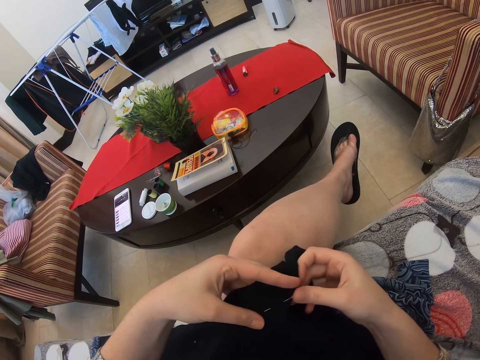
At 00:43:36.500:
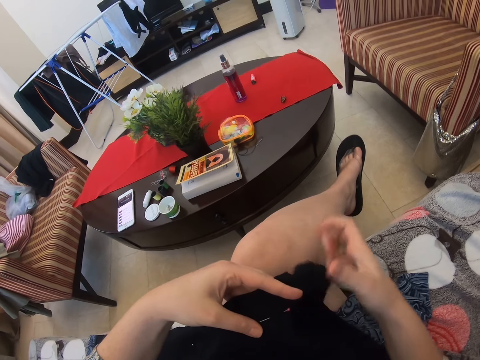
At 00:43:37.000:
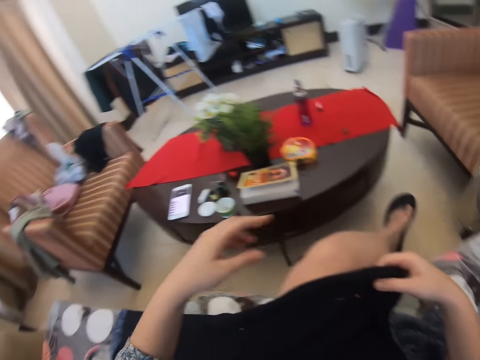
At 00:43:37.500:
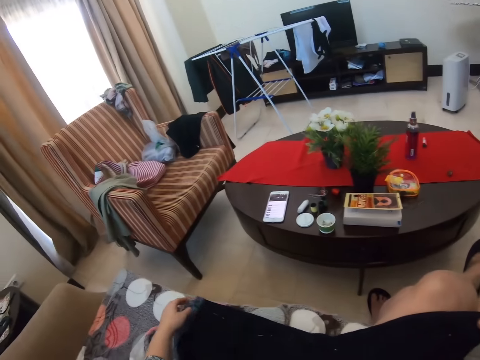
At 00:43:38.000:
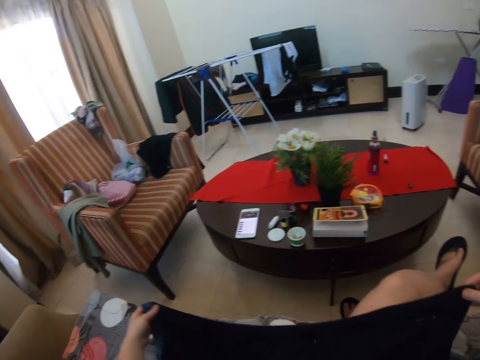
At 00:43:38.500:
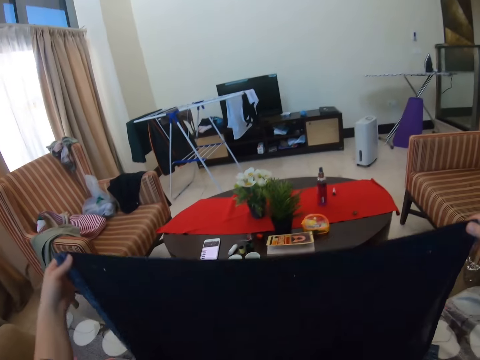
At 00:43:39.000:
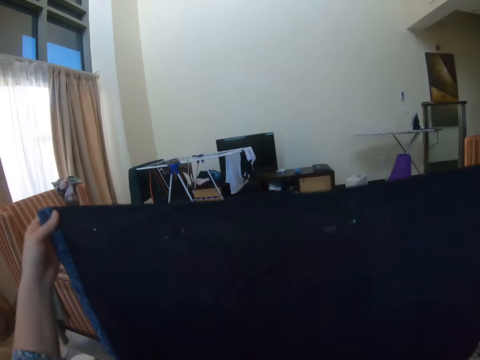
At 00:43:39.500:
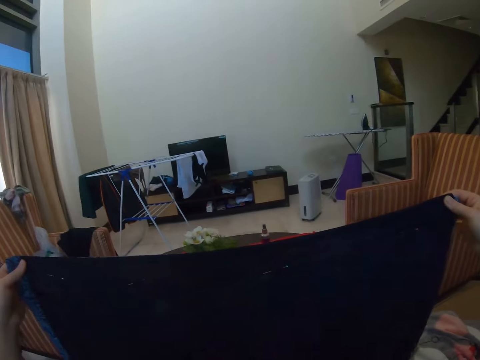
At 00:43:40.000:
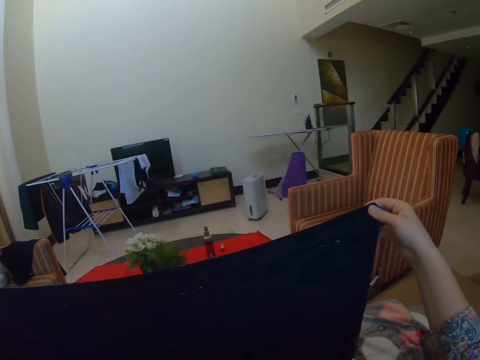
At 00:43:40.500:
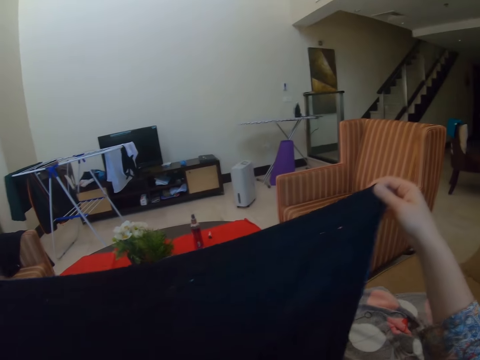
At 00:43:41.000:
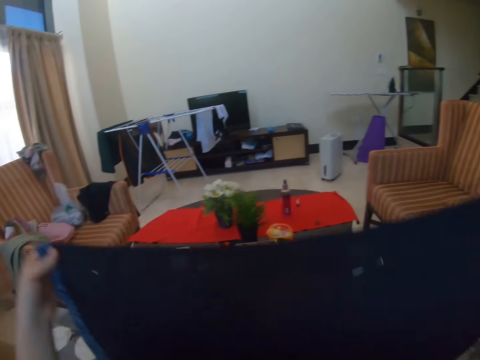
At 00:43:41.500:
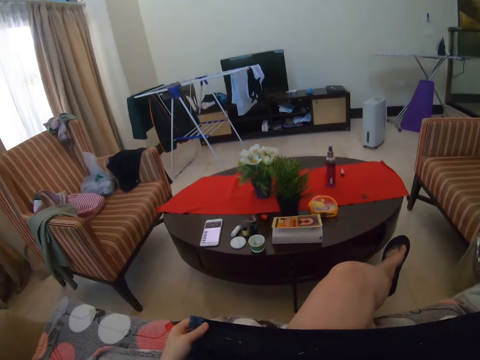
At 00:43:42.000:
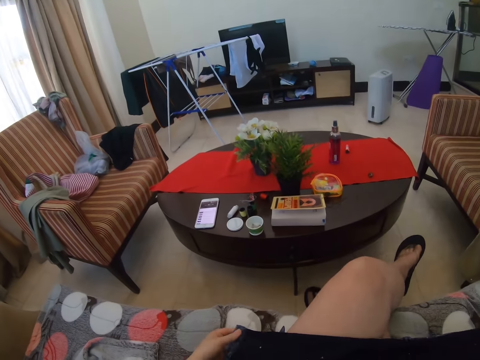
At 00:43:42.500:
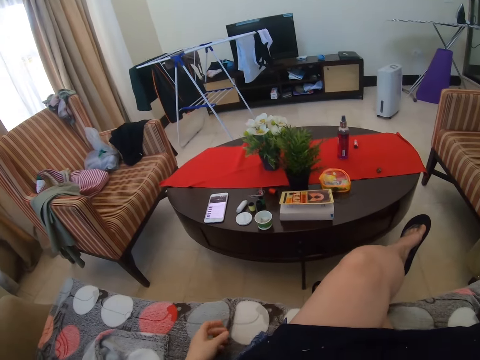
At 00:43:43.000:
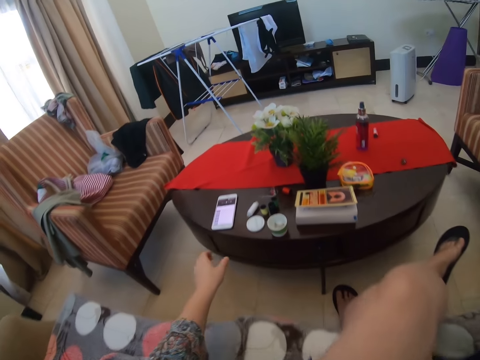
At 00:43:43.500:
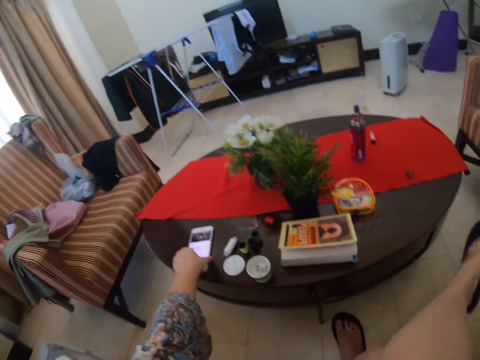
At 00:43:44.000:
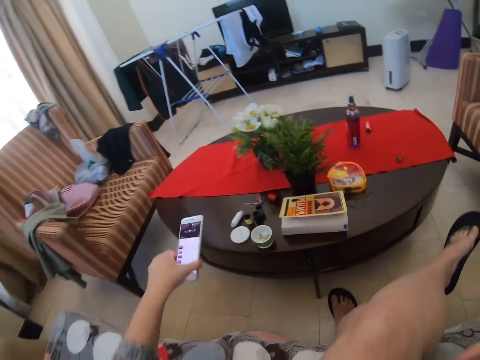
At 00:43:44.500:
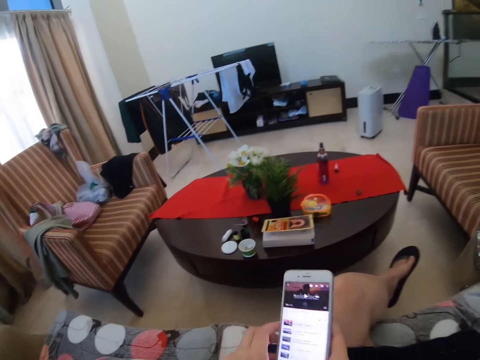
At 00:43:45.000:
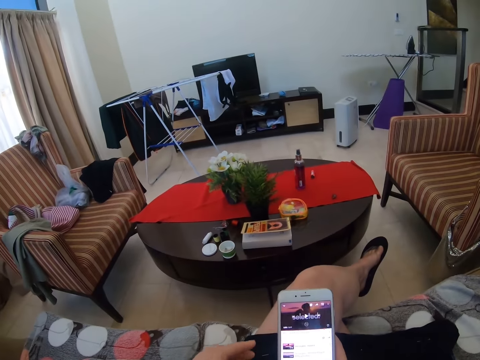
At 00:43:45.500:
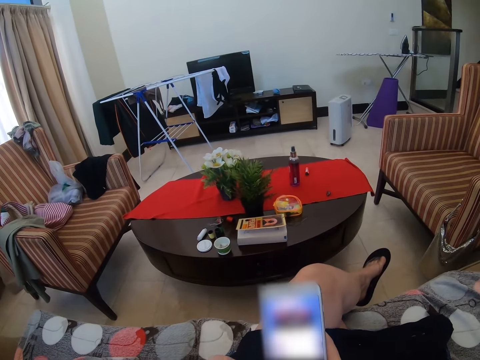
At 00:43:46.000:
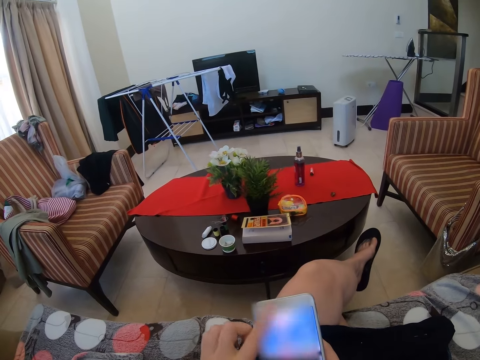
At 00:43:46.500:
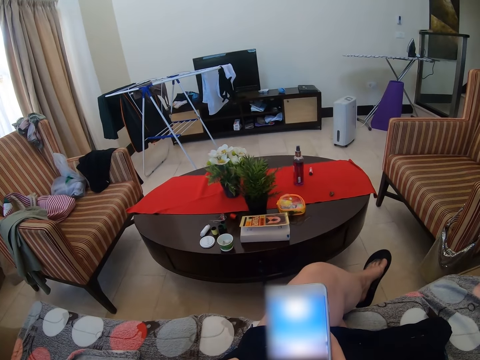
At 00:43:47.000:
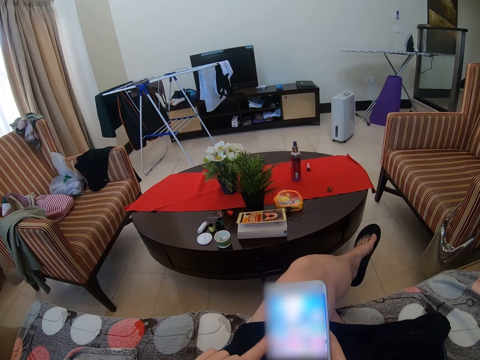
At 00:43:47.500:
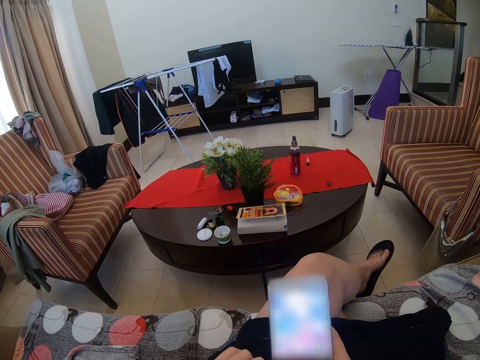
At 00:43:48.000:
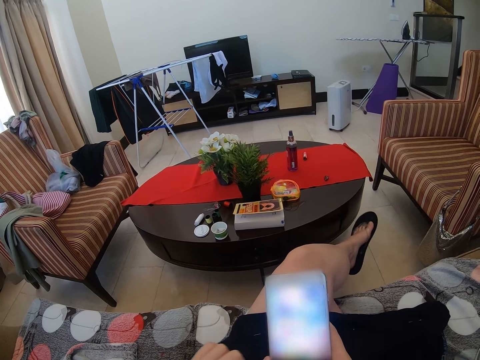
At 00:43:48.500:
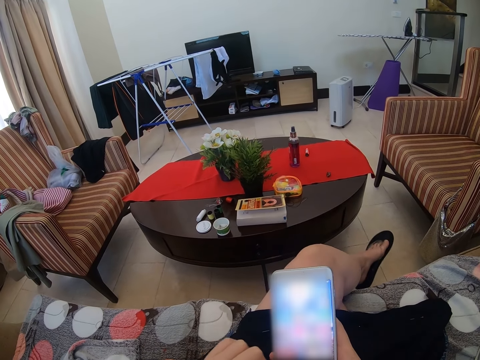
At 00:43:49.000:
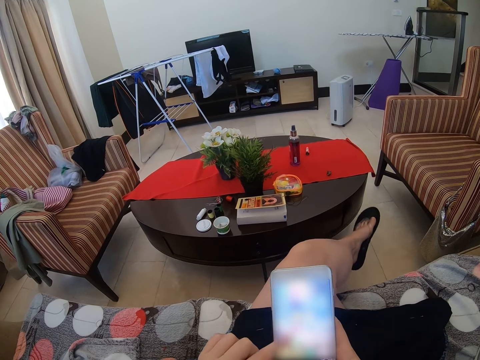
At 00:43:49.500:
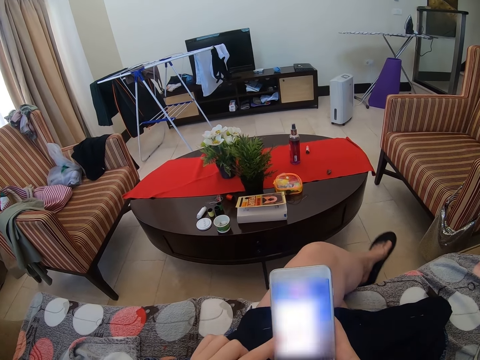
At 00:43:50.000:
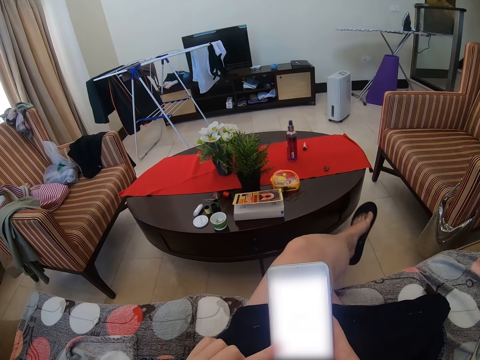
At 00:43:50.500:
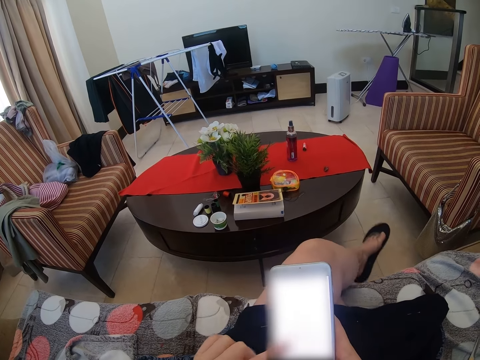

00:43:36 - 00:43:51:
The camera wearer fixes the pin on the cloth. She holds the fabric. She lifts the cloth. She places the cloth on her lap. She picks up the phone. She scrolls the phone.

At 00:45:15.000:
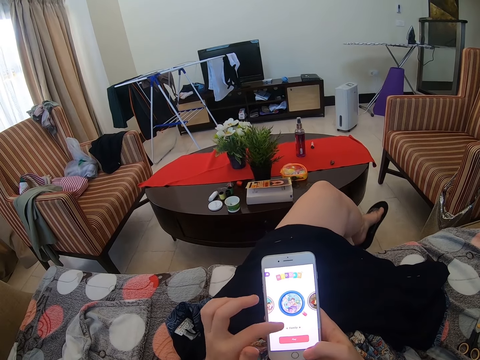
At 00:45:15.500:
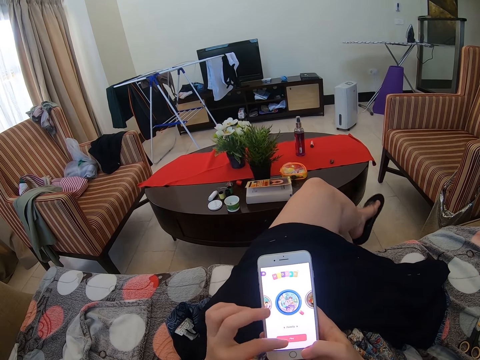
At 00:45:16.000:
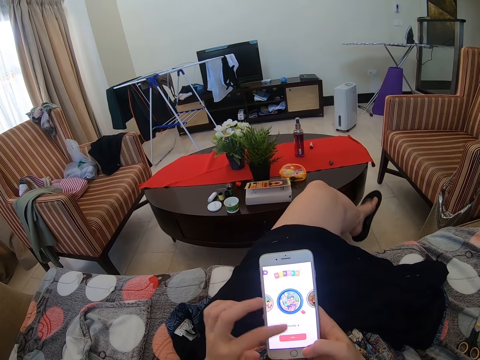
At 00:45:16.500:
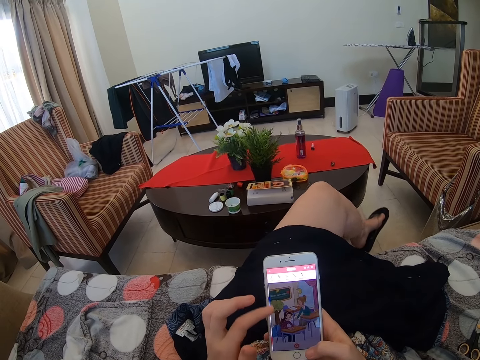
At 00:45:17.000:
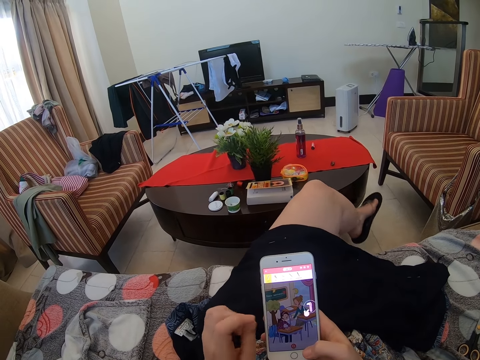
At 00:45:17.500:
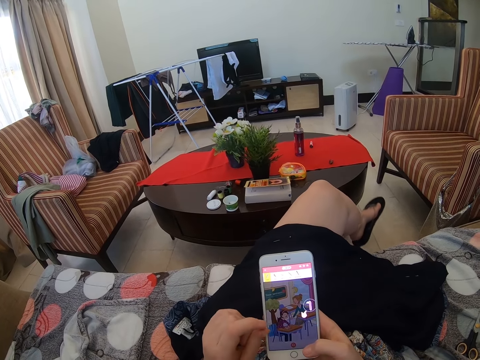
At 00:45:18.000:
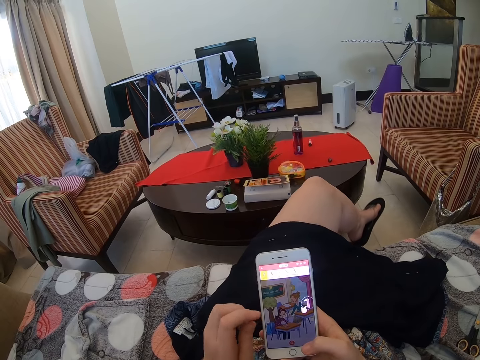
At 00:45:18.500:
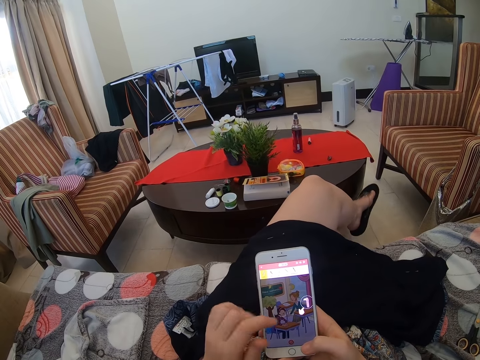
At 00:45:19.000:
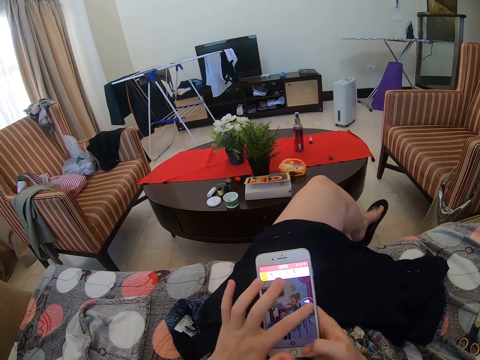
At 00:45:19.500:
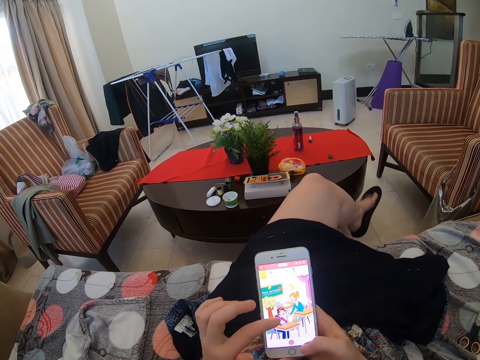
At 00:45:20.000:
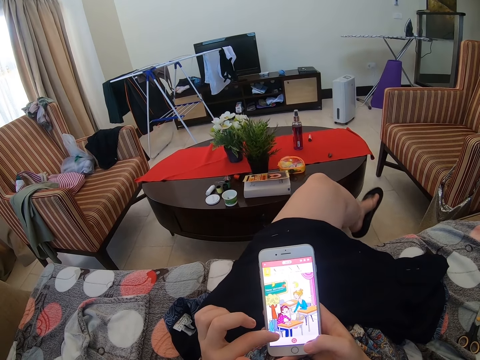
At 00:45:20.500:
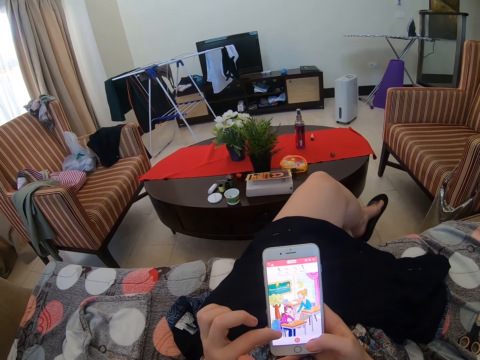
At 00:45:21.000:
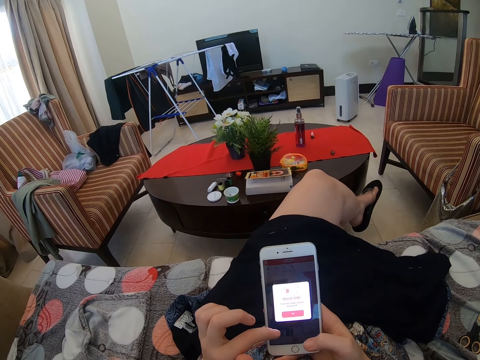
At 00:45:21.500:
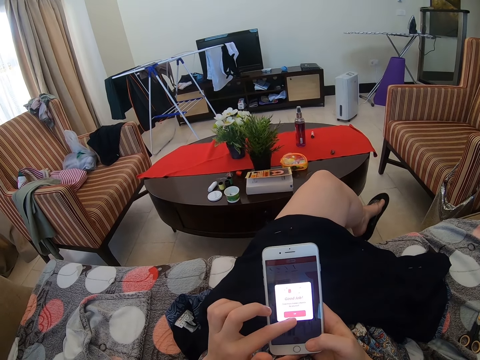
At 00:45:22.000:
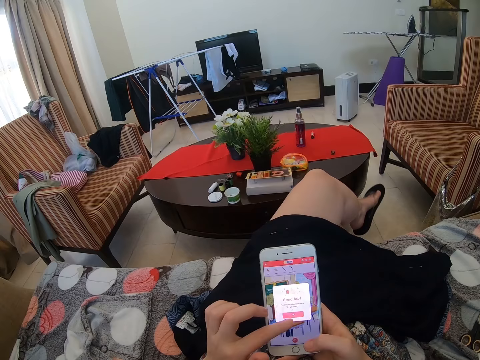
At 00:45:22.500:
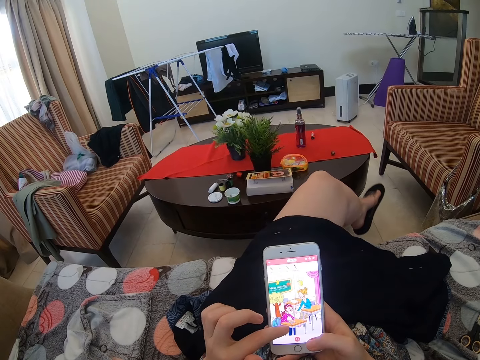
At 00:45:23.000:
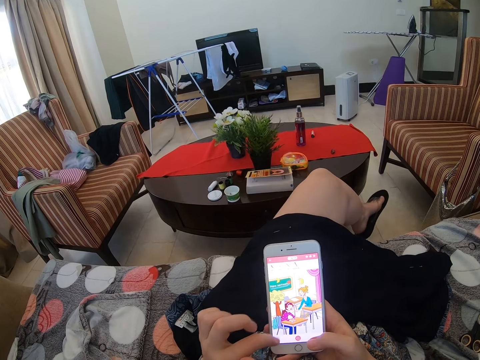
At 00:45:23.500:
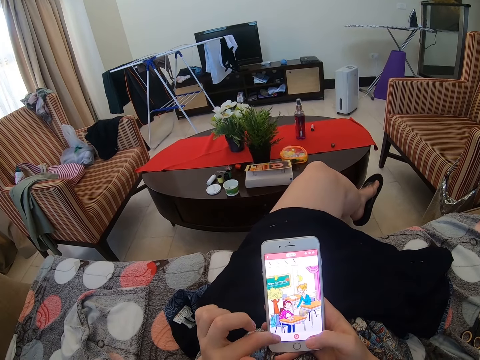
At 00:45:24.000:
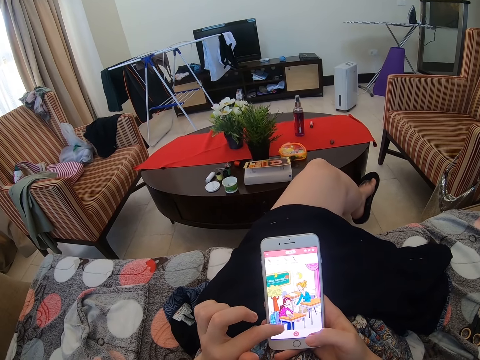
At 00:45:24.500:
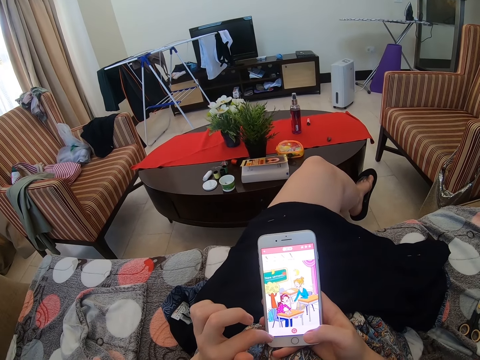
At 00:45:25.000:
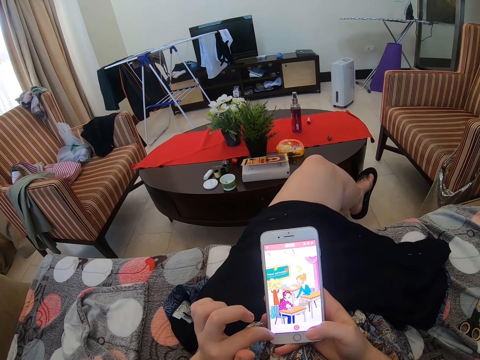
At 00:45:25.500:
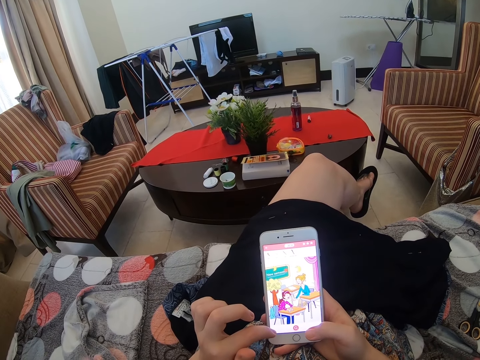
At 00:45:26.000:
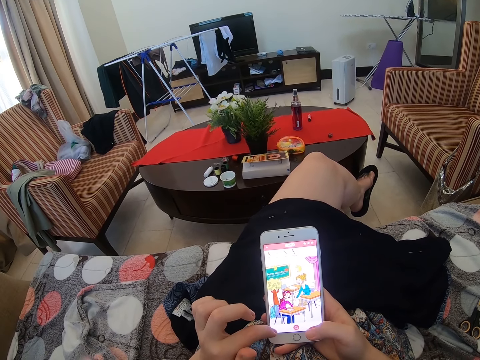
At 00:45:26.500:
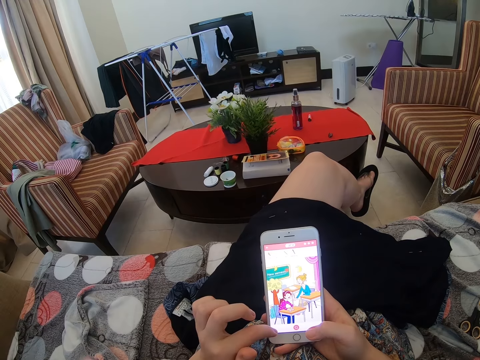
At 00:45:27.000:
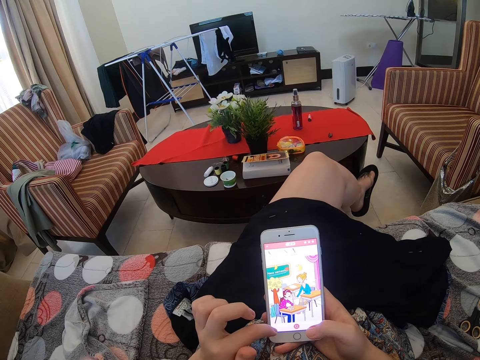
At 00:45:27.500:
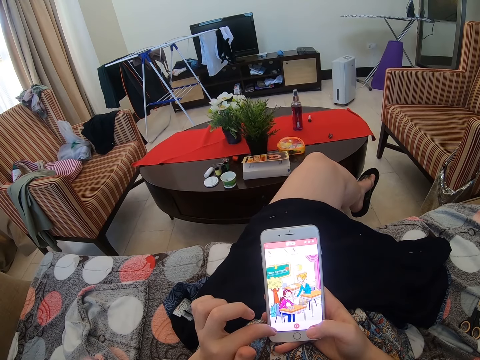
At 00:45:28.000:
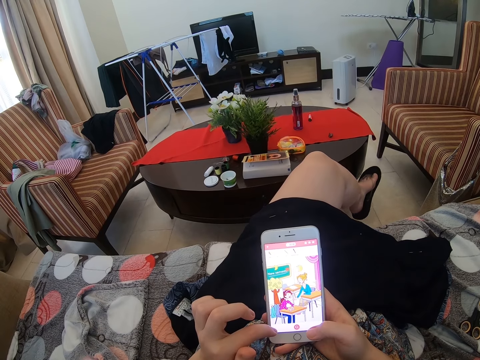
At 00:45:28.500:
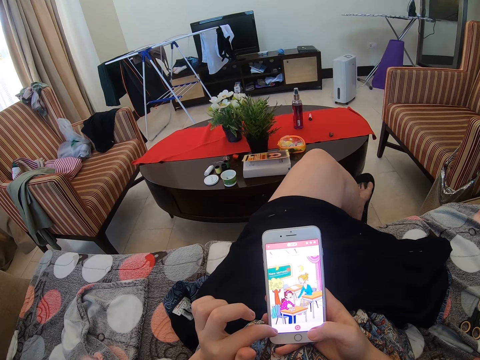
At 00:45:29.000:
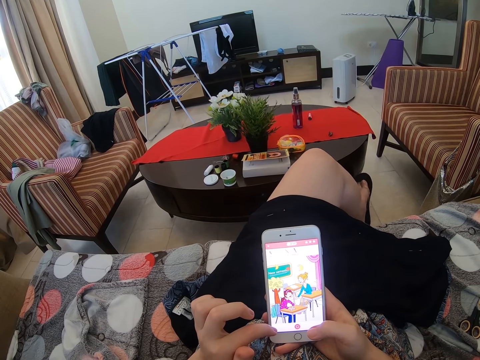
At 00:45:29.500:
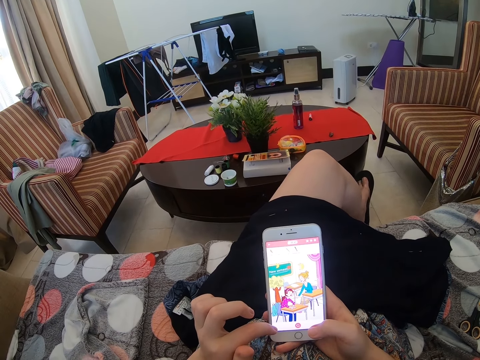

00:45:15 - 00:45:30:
The camera wearer scrolls the phone. They scroll the phone repeatedly.
